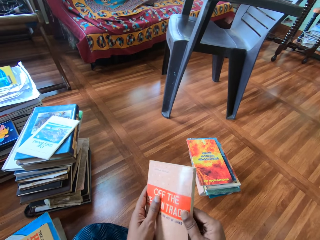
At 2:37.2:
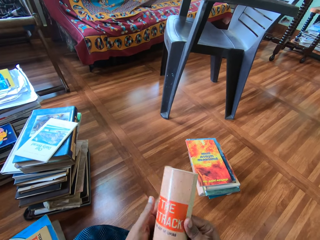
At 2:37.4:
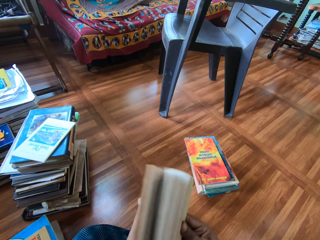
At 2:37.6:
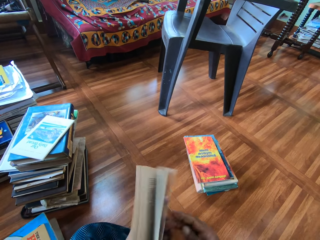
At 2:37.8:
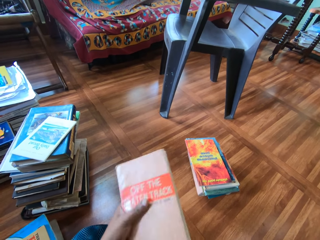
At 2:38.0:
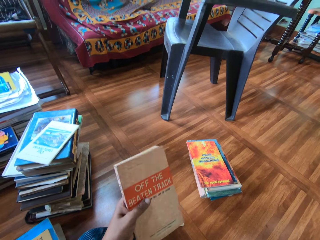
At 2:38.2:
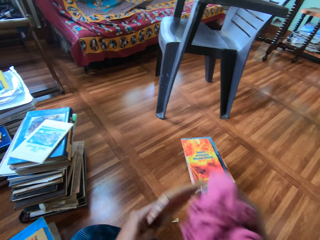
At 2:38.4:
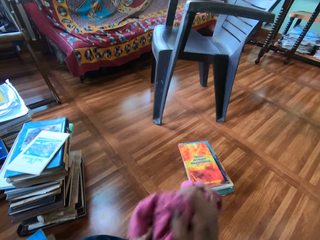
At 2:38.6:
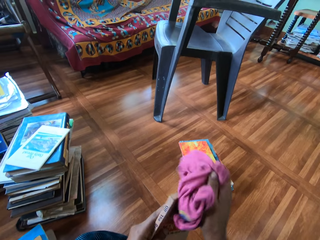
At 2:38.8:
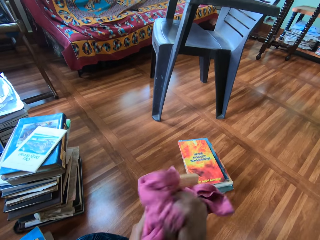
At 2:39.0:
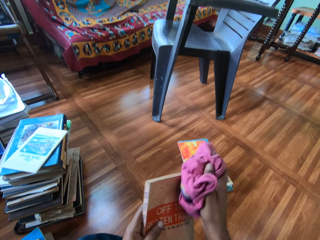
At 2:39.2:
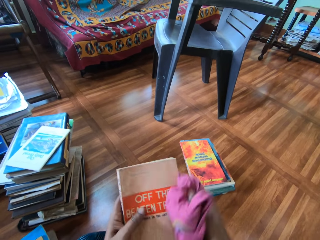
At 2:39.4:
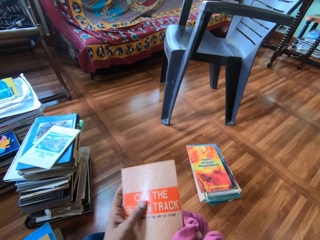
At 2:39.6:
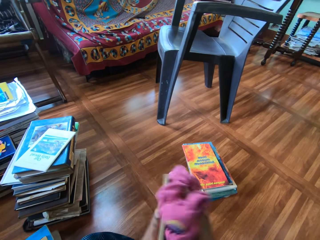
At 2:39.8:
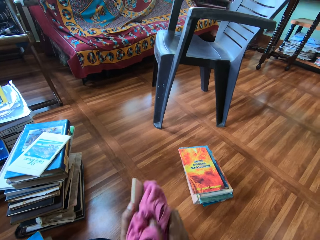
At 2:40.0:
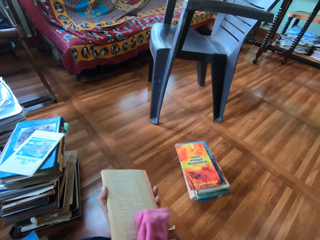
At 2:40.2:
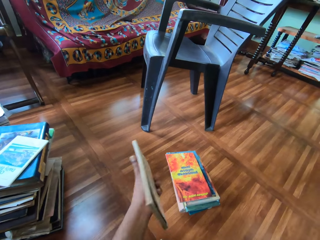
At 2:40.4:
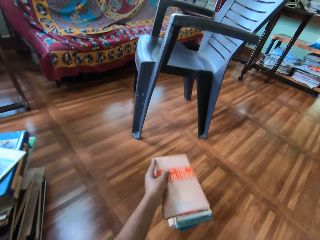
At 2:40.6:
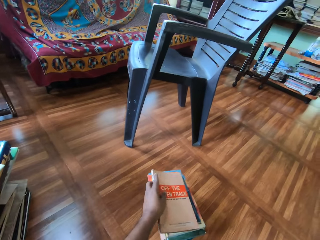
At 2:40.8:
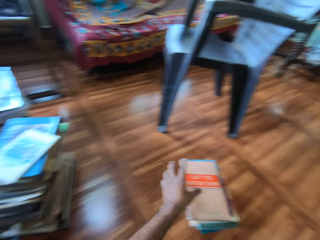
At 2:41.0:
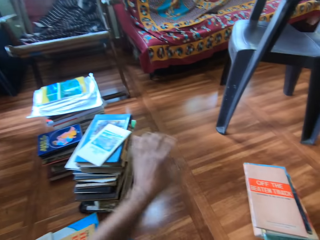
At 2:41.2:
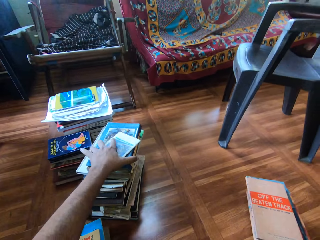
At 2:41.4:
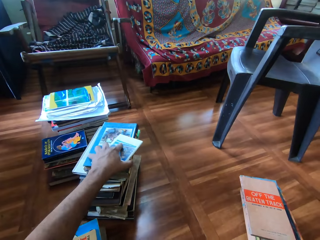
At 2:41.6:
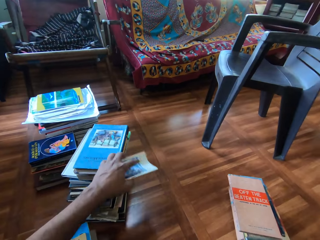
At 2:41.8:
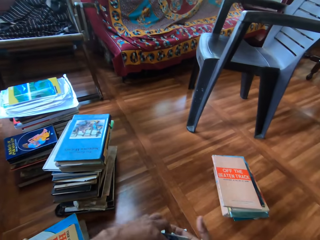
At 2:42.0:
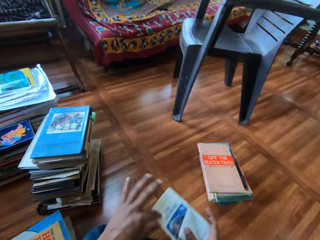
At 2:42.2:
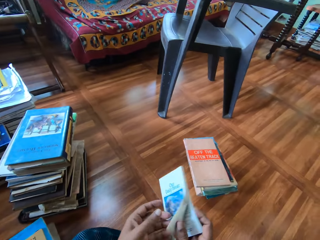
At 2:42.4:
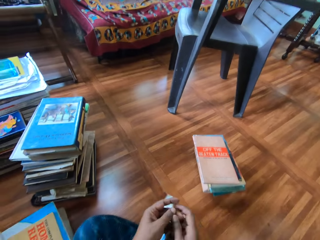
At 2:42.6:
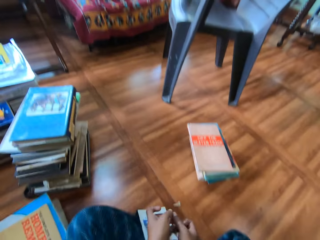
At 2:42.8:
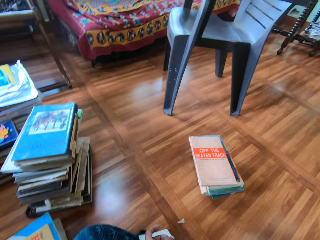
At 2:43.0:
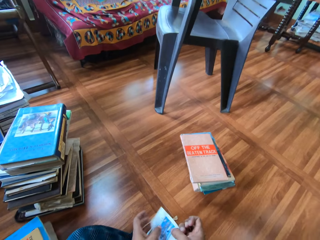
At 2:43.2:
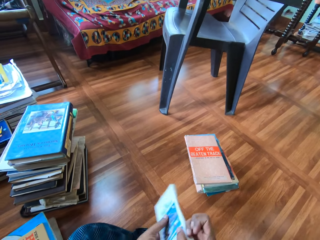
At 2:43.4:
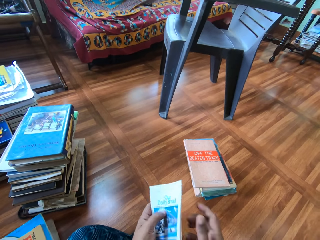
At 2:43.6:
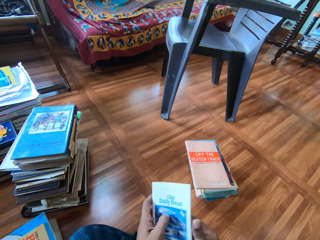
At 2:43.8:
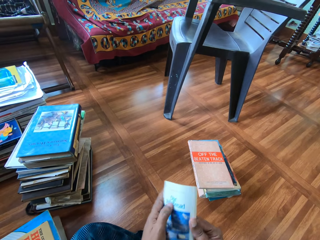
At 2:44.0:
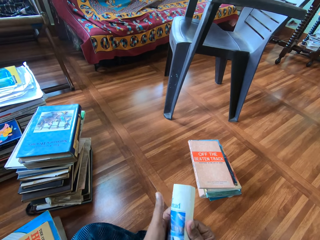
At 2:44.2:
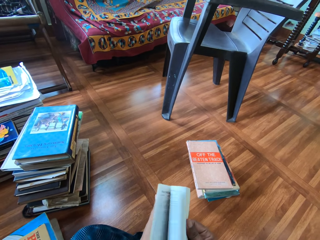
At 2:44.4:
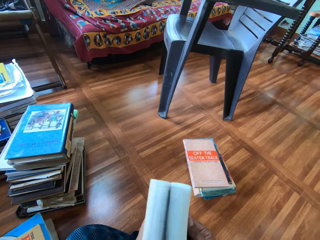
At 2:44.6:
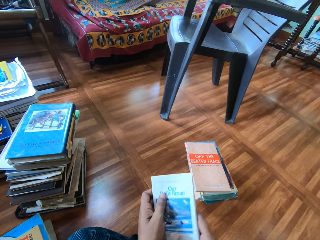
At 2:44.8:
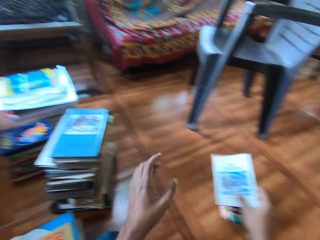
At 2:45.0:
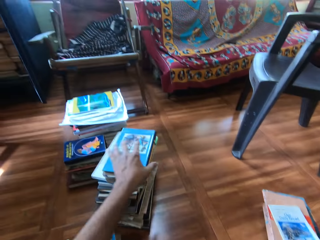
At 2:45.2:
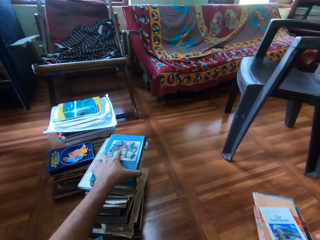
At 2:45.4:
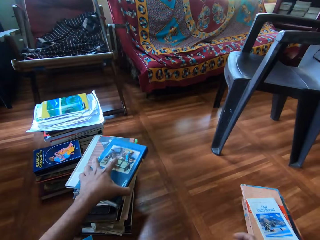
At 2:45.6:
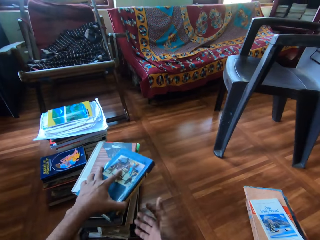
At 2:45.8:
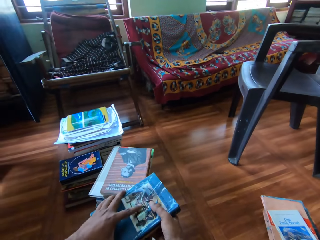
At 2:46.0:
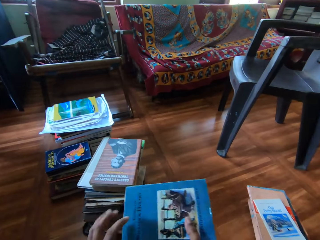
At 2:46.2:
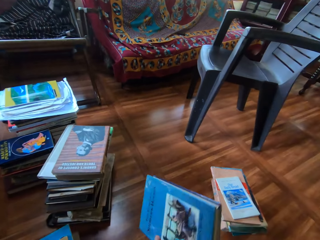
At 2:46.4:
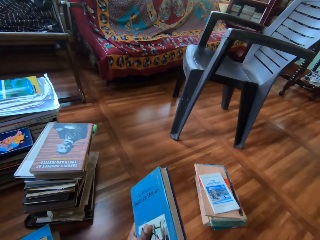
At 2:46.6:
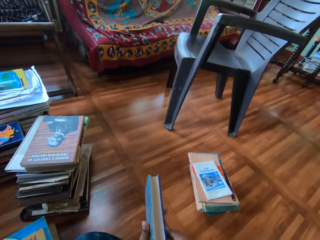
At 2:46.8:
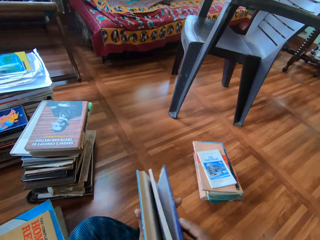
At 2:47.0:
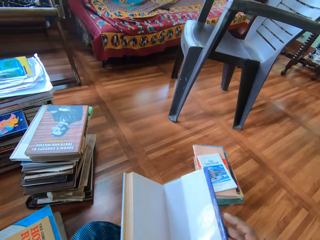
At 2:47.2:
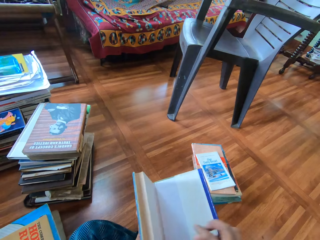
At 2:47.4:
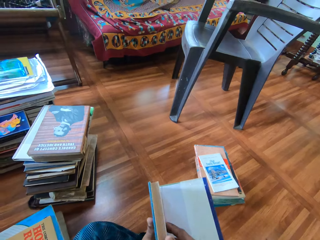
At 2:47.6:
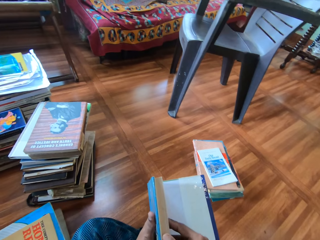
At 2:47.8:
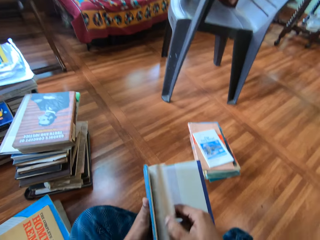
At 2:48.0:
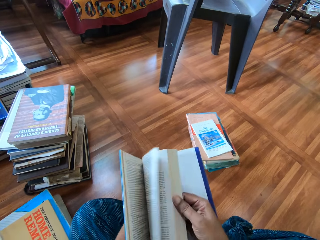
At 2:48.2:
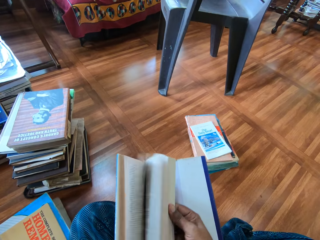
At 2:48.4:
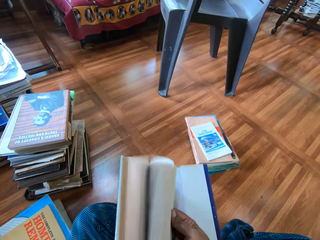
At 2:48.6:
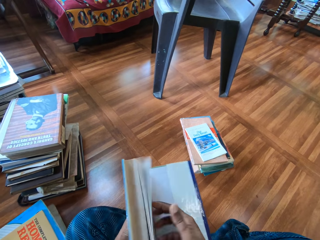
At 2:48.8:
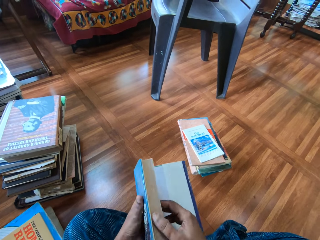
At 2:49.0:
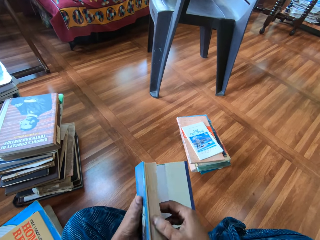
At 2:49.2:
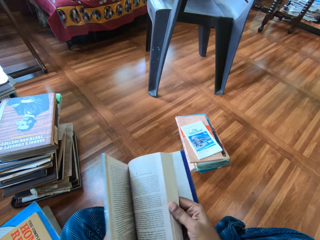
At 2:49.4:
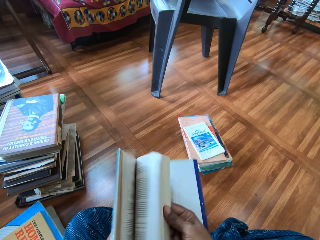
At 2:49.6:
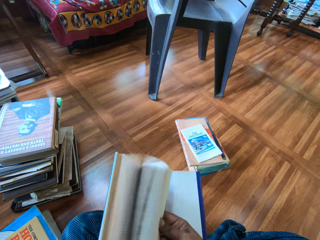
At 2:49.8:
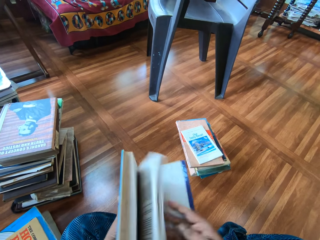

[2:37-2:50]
The camera wearer cleans the book with the napkin in his right hand. He stacks the book on the floor with his left hand. He picks a book from the pile of books on the floor with his left hand. He fiddles with the book in his hands and opens the book. He stacks the book on the floor with his right hand. He picks a book from the pile of books on the floor with his left hand. He transfers the book between his hands, flips the book in his hands, and opens the book.

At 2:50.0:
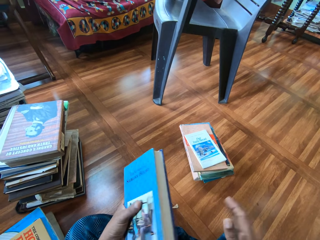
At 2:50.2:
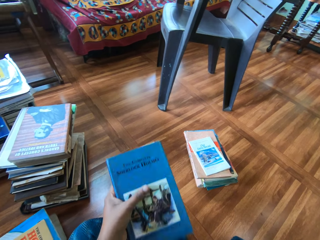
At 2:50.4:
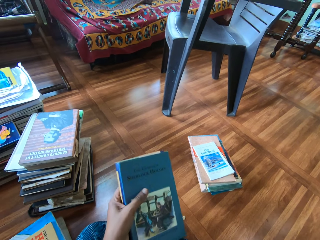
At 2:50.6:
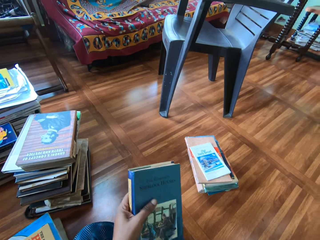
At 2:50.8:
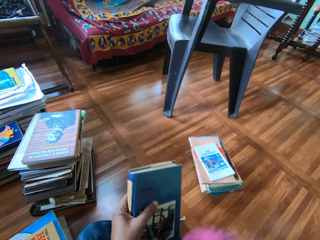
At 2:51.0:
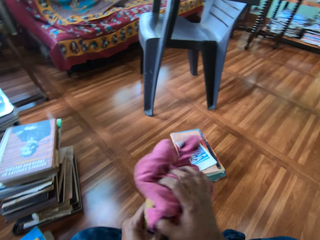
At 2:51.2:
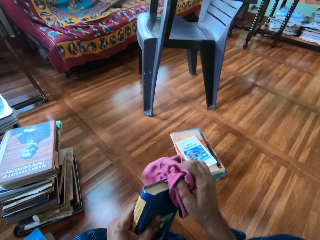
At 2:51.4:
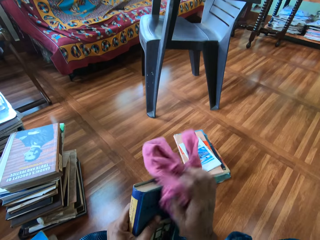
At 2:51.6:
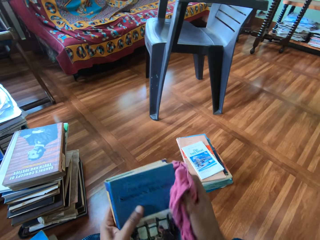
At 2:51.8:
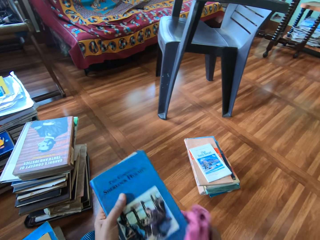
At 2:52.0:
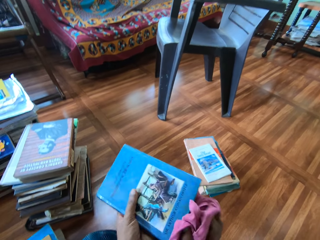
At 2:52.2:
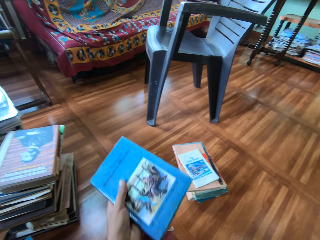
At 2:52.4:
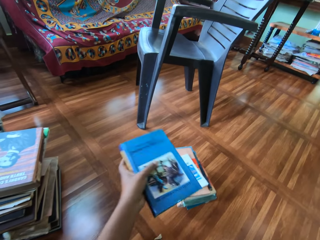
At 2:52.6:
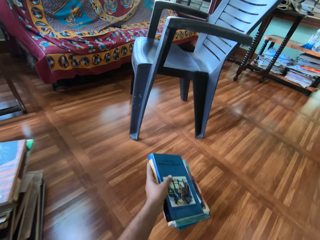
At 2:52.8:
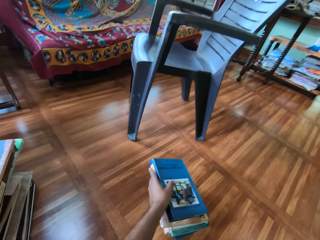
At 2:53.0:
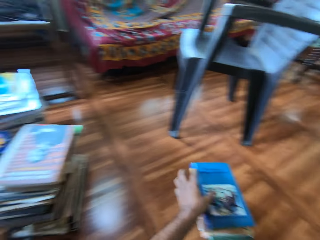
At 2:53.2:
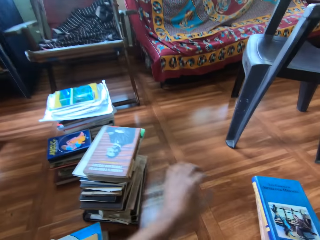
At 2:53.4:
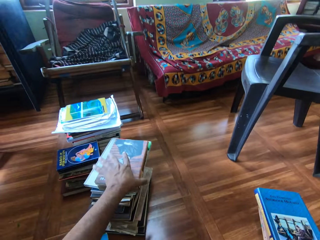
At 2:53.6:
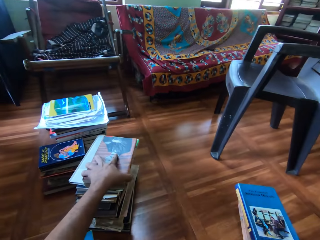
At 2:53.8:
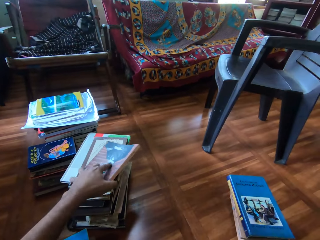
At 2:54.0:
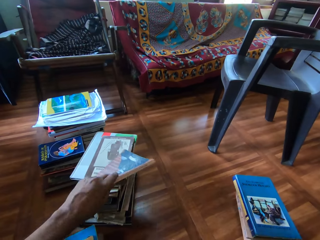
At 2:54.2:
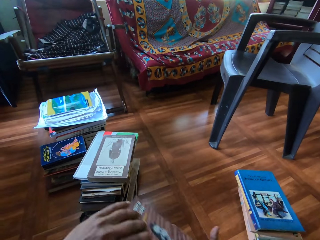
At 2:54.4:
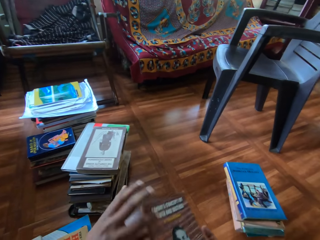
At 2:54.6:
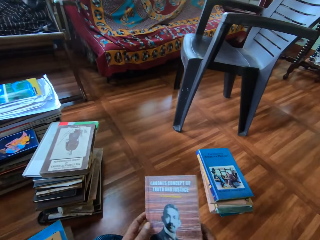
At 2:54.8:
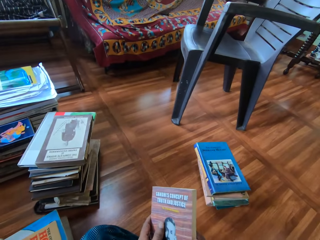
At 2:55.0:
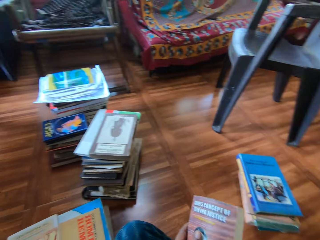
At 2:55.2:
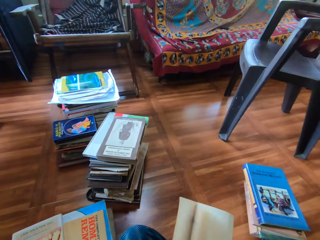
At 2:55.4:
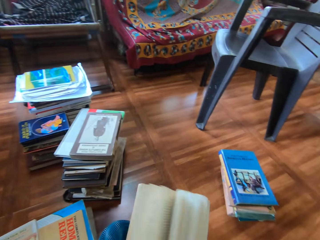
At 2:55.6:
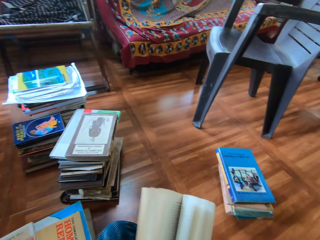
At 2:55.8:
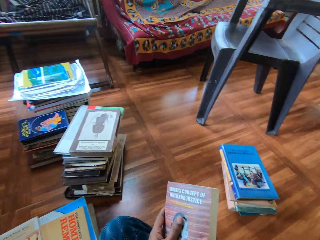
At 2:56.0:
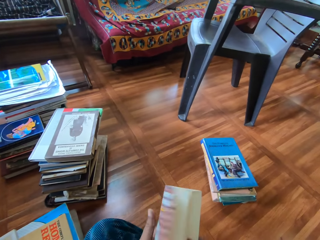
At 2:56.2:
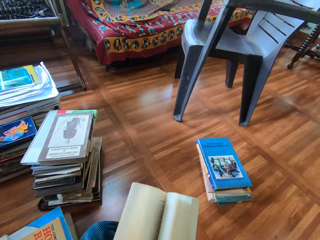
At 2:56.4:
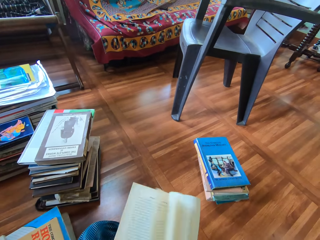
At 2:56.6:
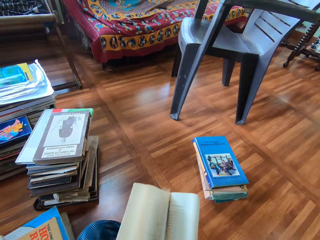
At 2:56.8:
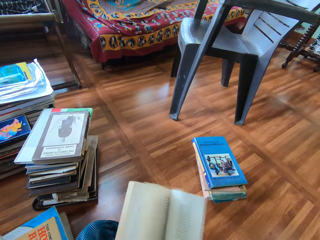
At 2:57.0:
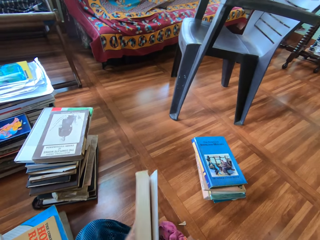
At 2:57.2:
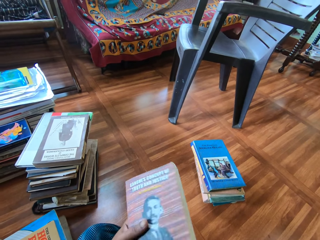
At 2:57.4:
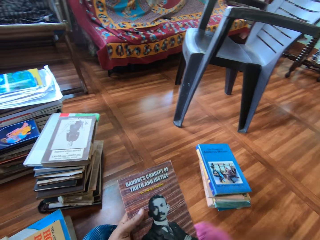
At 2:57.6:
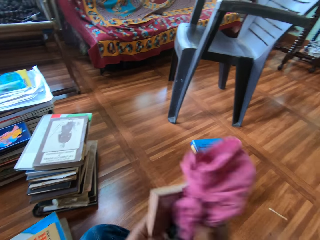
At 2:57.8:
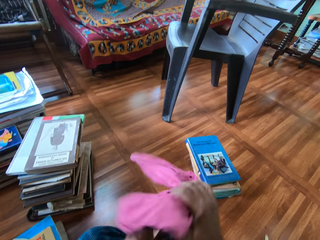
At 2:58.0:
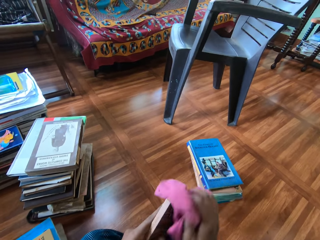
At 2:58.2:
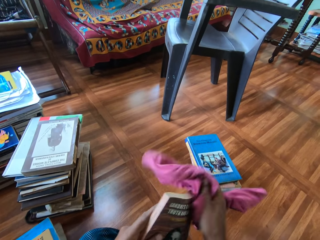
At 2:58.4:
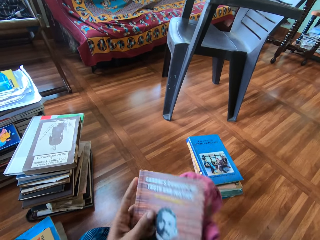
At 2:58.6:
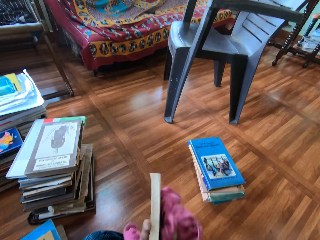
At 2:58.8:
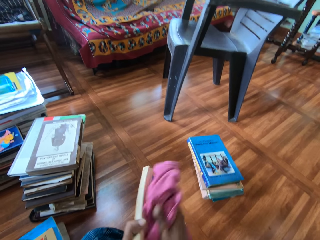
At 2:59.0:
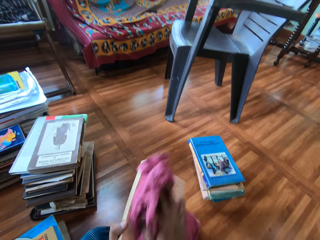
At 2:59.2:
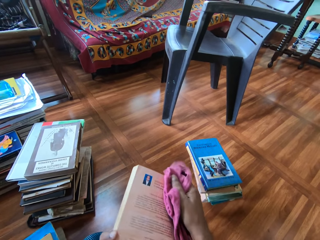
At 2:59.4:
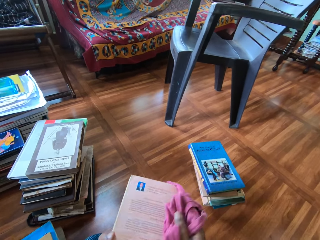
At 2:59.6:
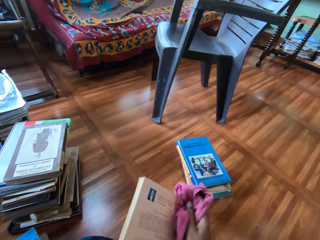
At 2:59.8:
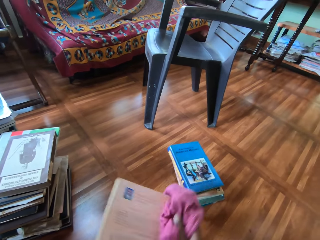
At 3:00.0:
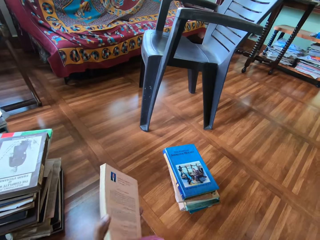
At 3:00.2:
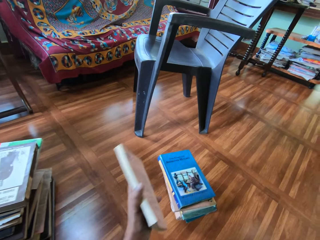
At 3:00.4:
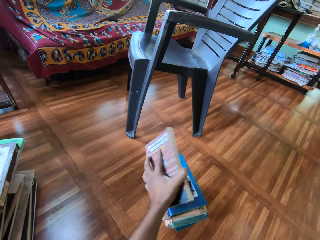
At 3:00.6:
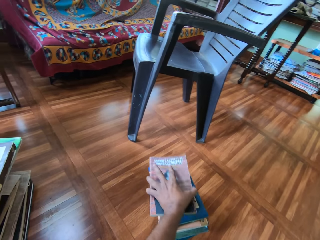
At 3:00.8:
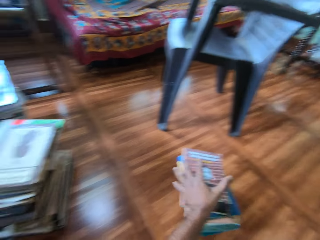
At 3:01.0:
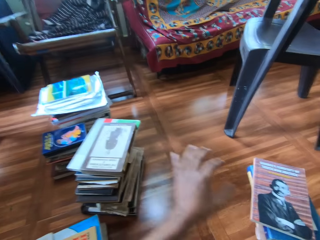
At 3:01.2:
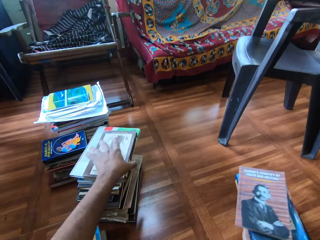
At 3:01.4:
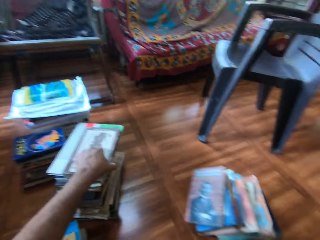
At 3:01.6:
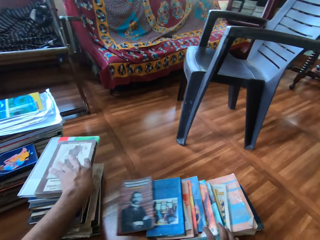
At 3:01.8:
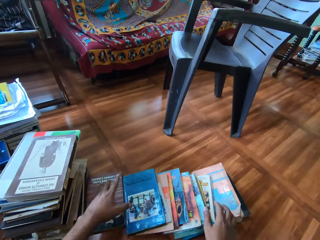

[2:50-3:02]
The camera wearer picks up a cloth. He cleans the book with the napkin in his right hand. He stacks the book on the floor with his left hand. He picks a book from the pile of books on the floor with his left hand. He fiddles with the book in his hands and opens the book. He picks up the cloth. He cleans the book with the napkin in his right hand. He stacks the book on the floor with his left hand.
